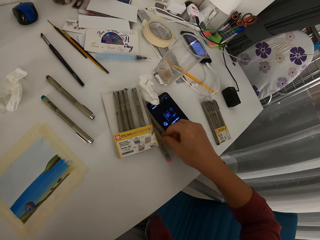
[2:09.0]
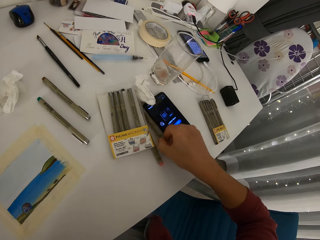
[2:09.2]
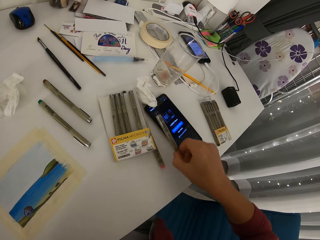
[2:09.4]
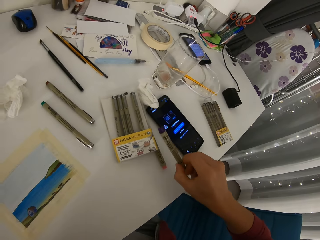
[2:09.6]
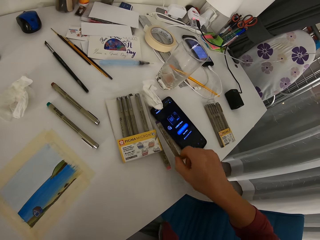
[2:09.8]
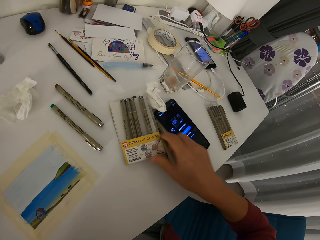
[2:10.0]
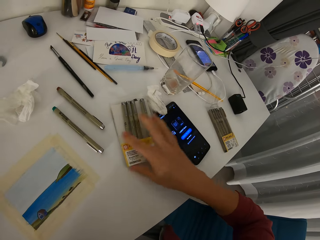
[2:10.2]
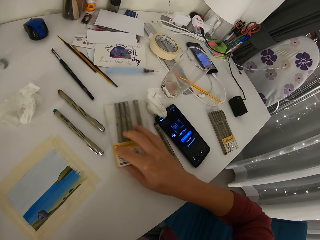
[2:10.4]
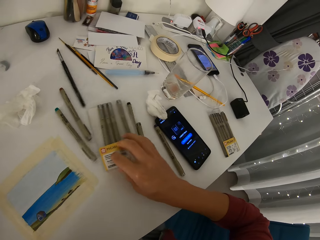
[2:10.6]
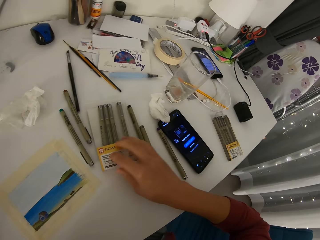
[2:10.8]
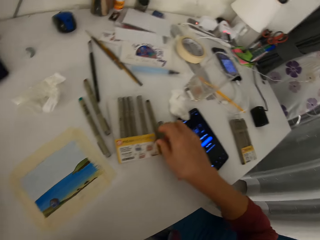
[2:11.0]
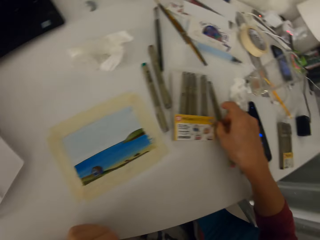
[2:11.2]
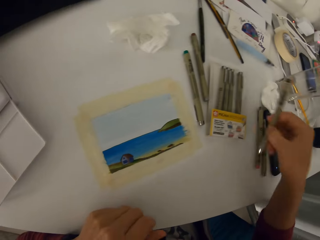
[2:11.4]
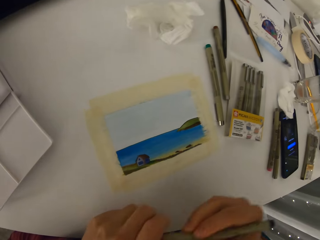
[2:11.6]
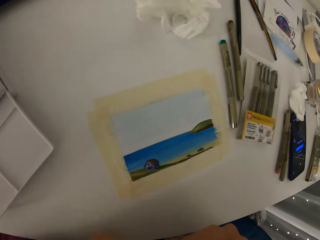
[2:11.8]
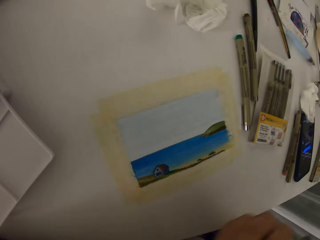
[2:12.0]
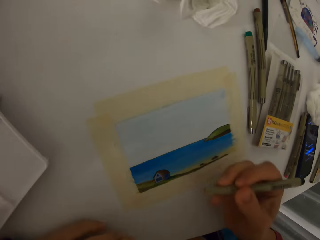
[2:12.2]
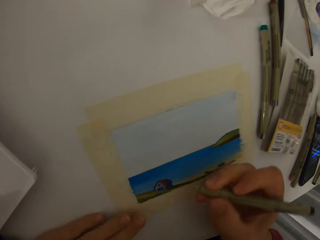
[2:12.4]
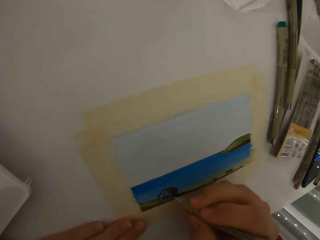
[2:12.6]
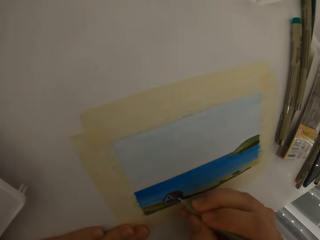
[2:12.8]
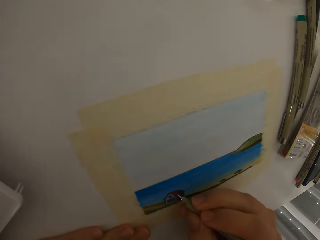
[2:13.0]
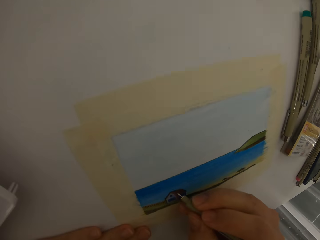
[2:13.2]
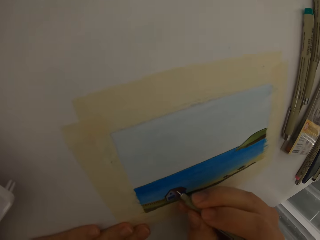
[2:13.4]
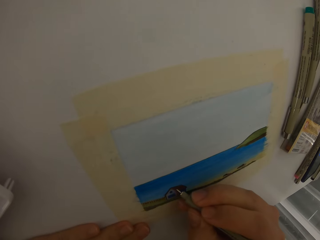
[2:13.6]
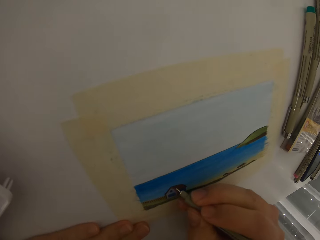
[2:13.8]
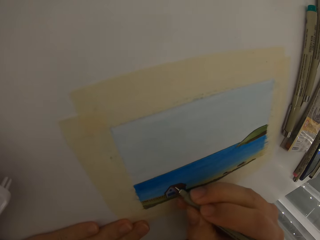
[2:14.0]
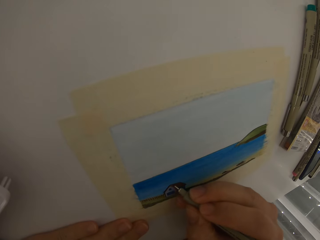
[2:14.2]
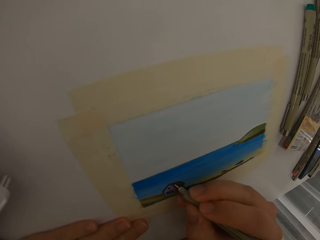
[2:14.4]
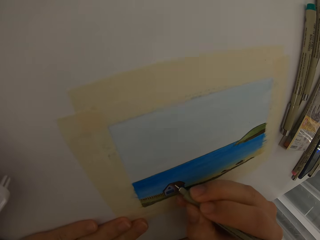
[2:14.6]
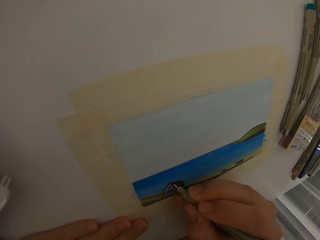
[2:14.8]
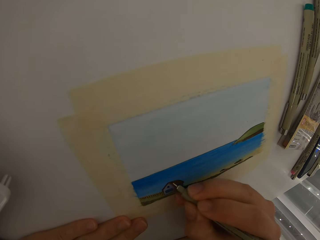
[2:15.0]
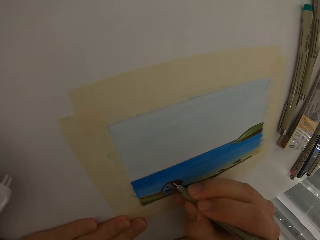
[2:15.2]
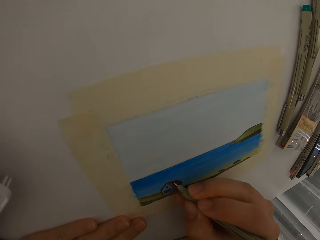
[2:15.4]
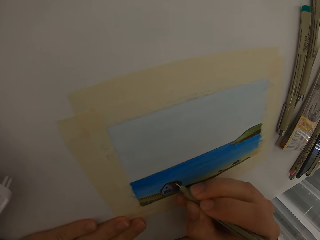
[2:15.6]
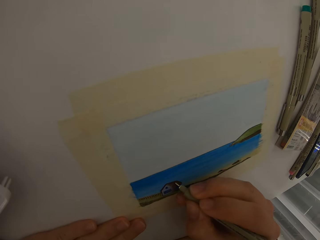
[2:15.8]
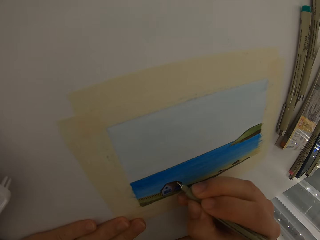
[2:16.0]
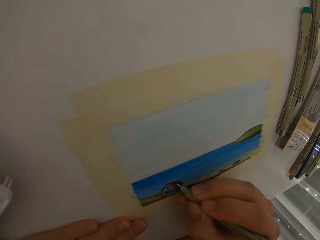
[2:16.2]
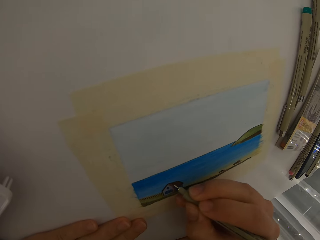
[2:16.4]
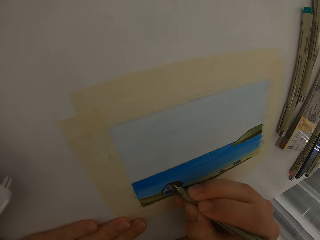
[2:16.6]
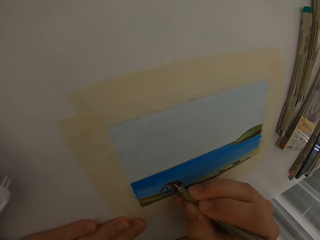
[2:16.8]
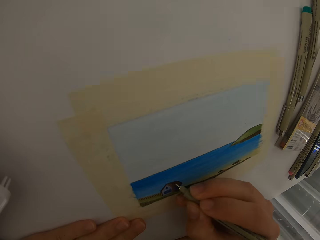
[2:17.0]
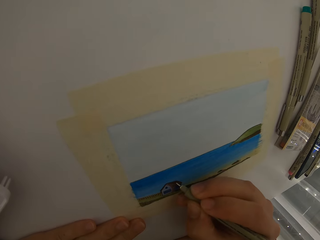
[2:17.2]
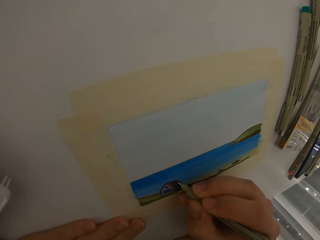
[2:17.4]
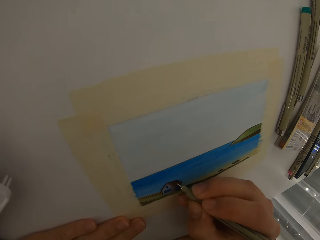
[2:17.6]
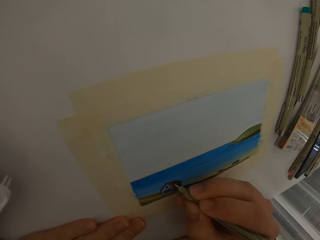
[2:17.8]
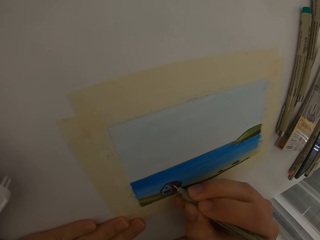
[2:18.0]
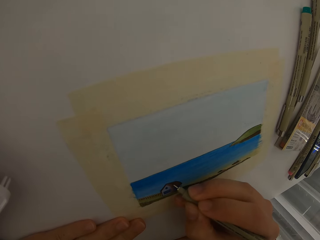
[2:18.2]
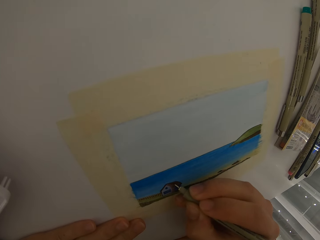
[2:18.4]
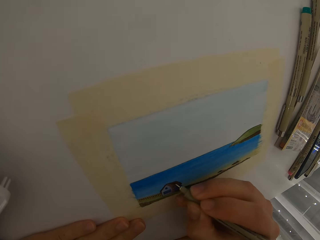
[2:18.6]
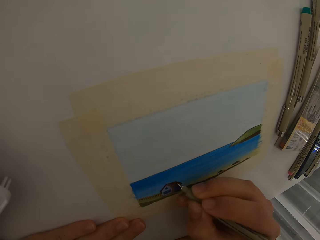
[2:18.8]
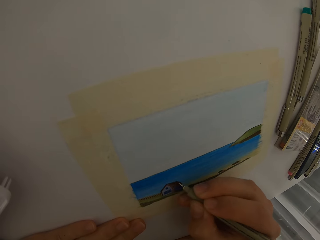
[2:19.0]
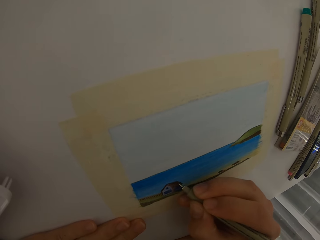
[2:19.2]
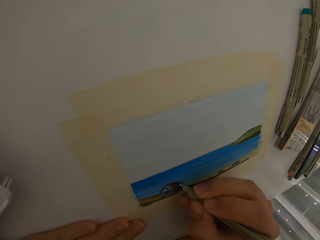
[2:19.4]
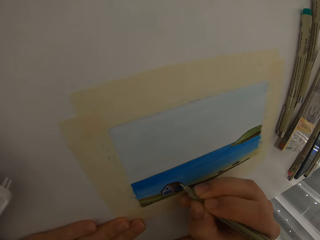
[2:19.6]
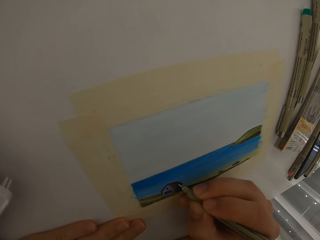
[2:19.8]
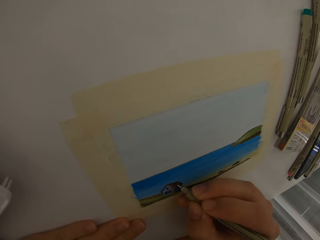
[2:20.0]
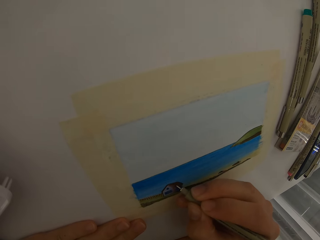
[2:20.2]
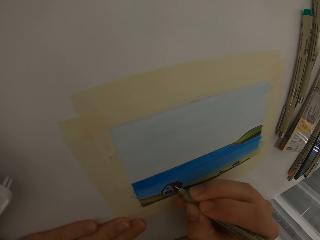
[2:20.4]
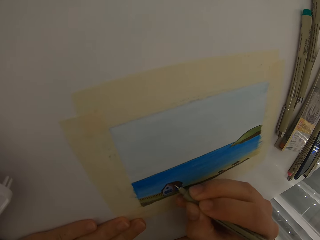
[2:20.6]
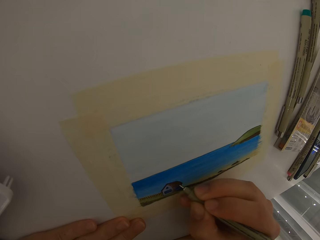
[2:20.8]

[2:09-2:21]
The camera wearer picks up a color pen with her right hand. She touches a marker pen on the table. She drops the pen on the table with her right hand. She adjusts the position of the packet of color pens on the table. She touches the packet. She picks up a color pen from the table. She uncorks the pen. She adds details to a picture using the color pen.

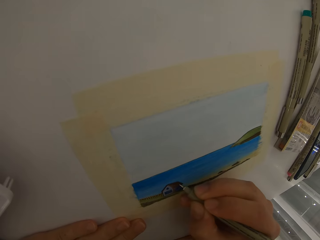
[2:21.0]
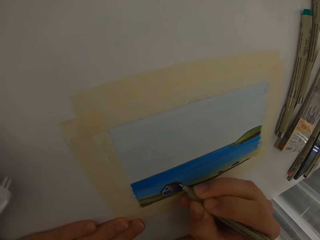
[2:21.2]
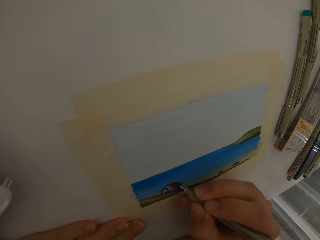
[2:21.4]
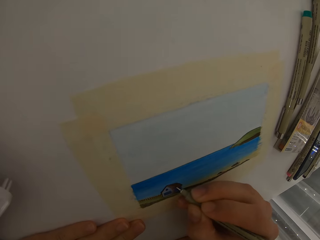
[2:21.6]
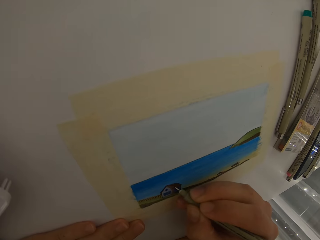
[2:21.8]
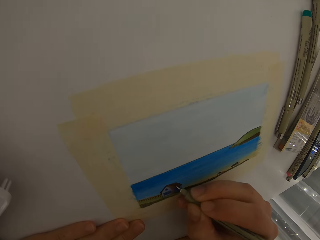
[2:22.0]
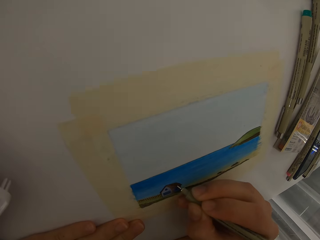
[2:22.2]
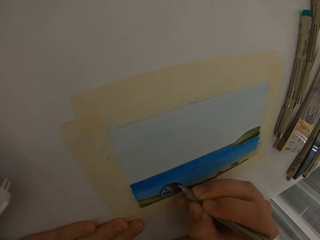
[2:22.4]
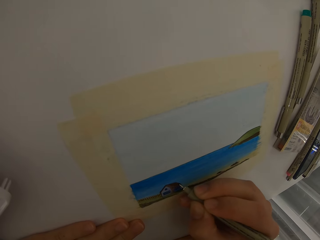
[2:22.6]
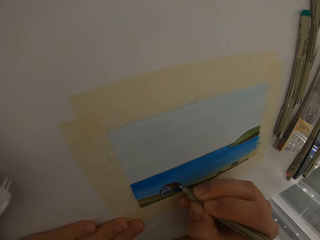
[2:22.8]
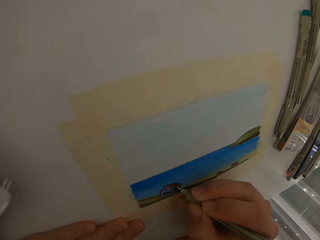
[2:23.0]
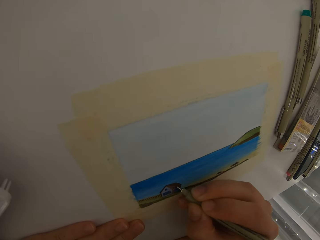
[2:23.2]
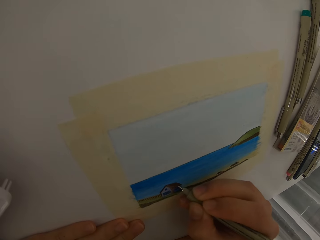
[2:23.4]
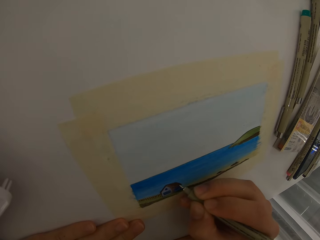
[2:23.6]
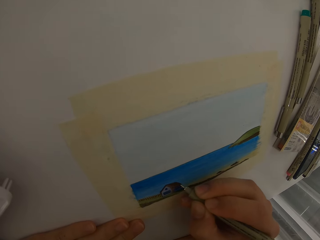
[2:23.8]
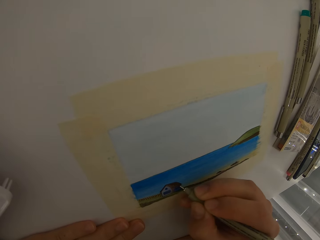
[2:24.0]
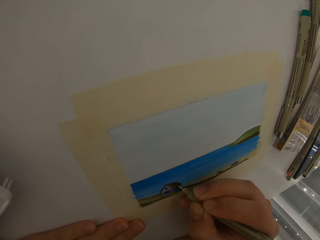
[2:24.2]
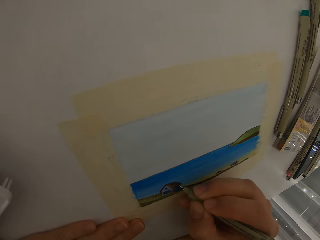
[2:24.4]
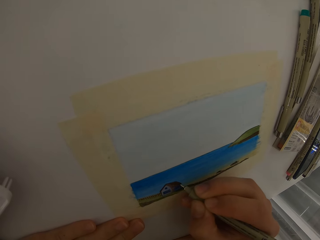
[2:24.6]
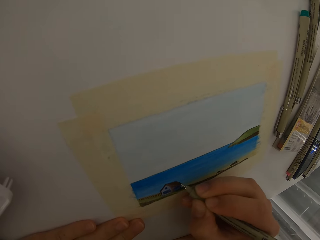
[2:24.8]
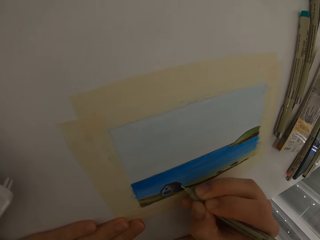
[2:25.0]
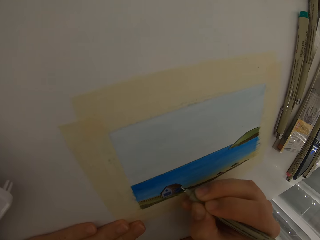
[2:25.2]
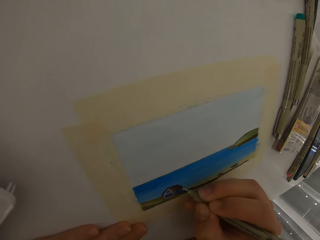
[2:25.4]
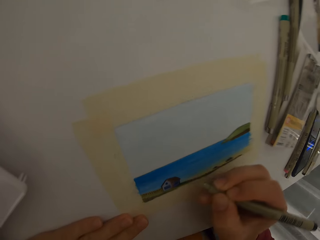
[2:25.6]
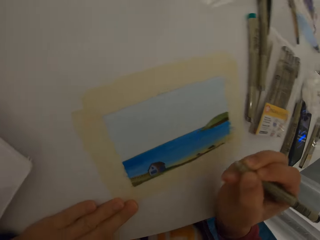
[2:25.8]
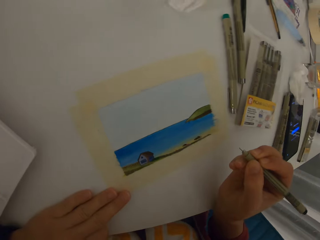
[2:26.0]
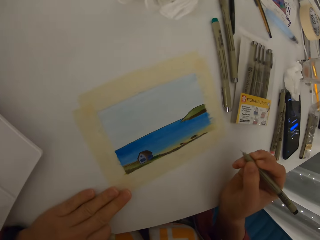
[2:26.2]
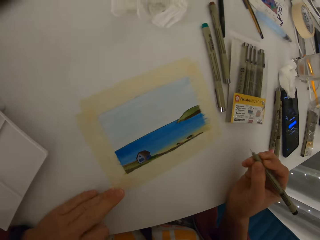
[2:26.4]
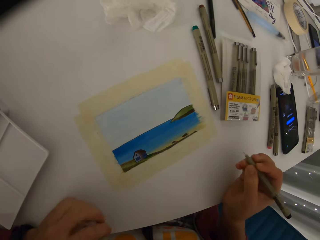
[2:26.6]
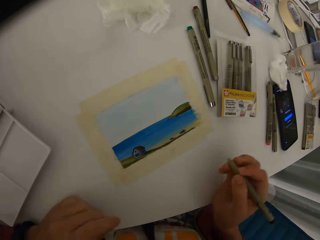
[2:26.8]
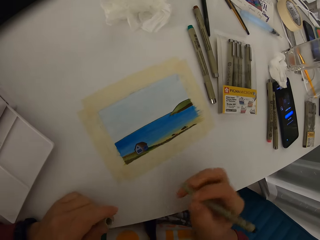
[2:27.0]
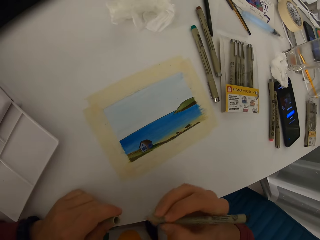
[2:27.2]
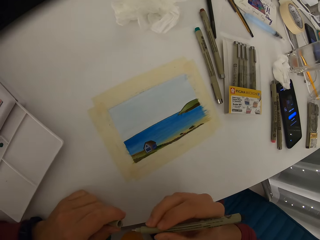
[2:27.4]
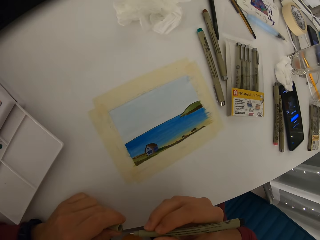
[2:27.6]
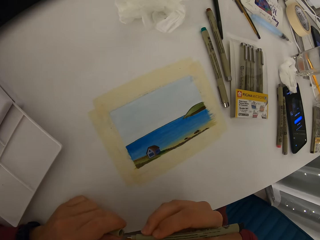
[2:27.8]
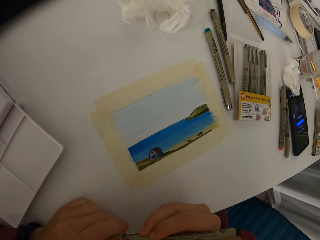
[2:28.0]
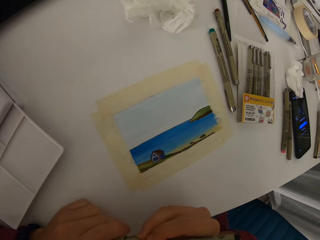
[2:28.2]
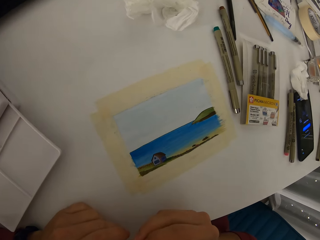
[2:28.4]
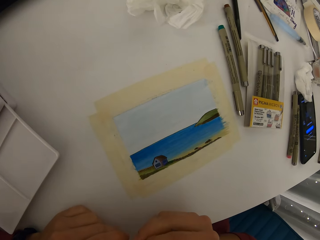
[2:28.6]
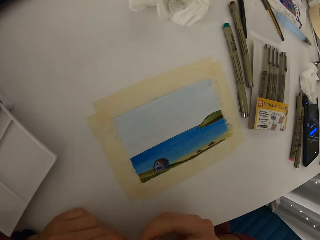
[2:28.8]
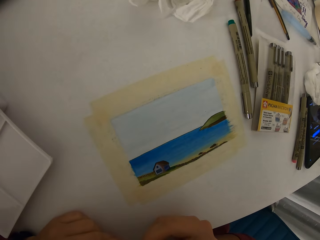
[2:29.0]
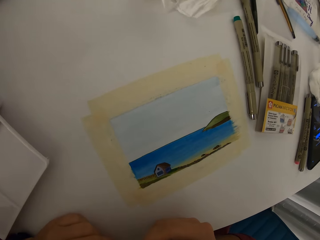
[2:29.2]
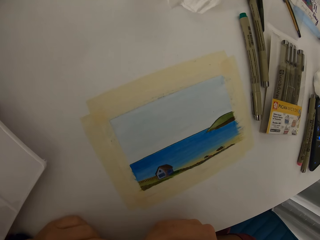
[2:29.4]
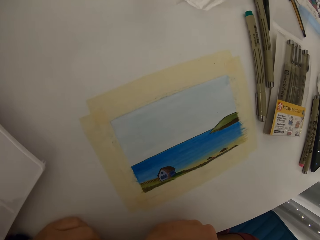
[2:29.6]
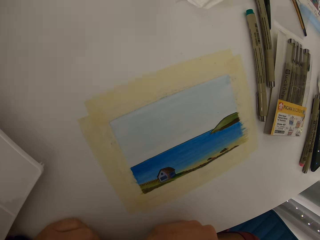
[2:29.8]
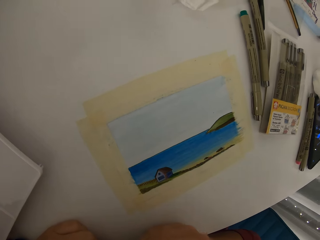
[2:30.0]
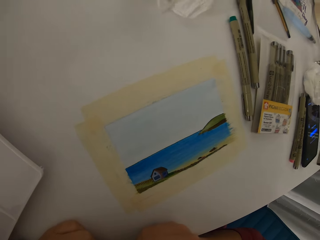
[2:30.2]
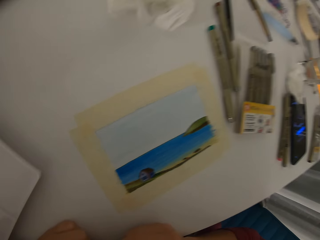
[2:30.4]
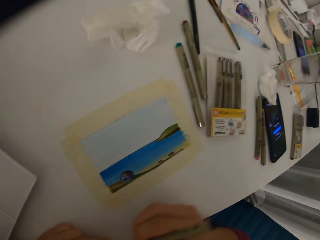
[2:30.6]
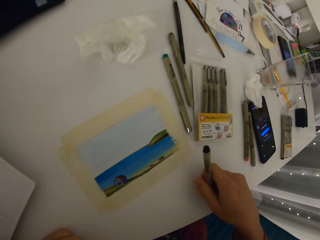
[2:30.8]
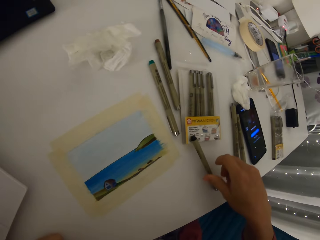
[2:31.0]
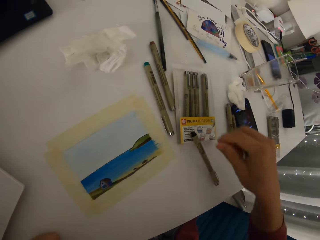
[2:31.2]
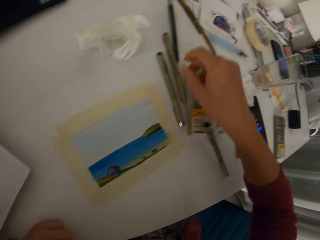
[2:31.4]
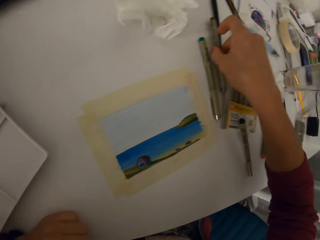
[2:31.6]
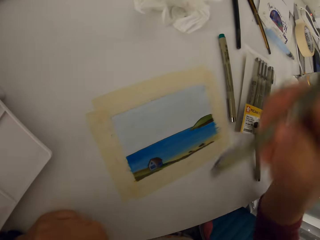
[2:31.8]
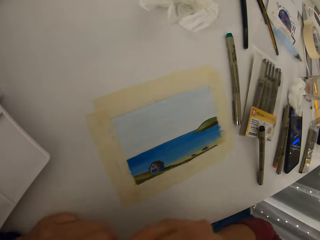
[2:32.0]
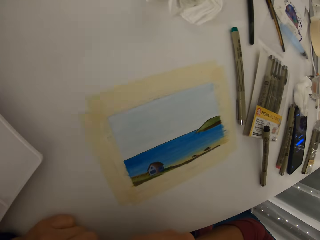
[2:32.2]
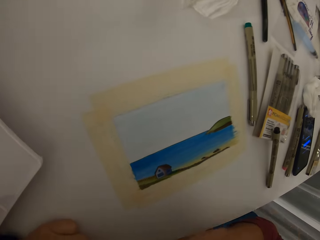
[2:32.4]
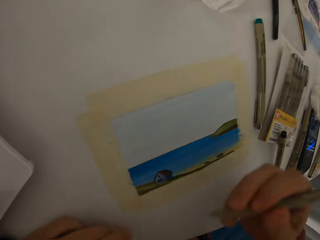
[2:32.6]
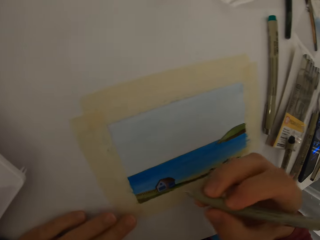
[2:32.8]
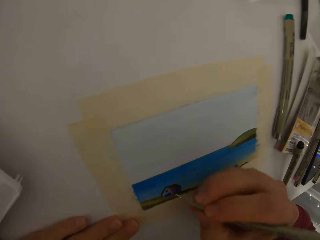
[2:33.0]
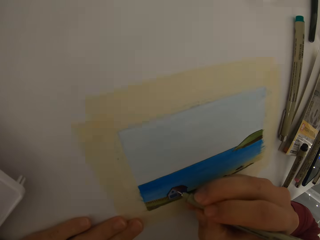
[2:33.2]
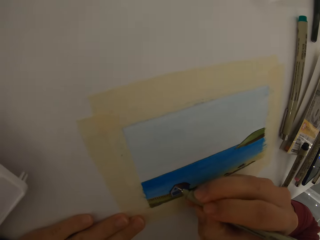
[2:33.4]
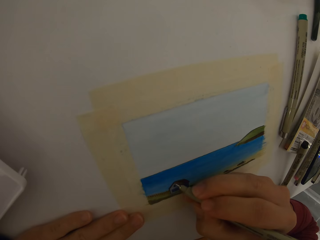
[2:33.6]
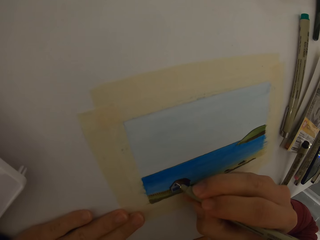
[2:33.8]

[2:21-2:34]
The camera wearer looks at the picture. They cork the pen. They drop the color pen on the table. They take another marker pen. They uncork the pen. They add details to the picture using the color pen.
